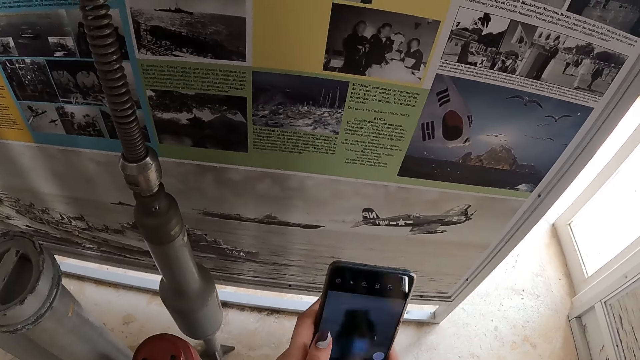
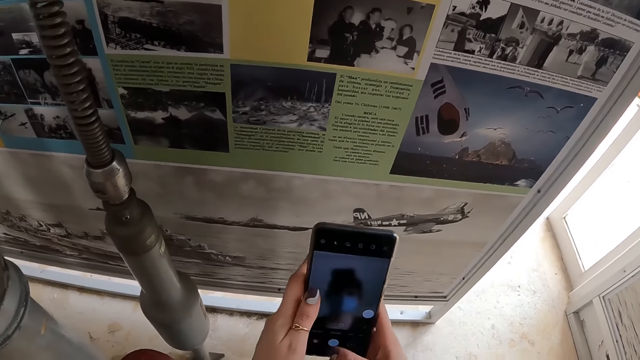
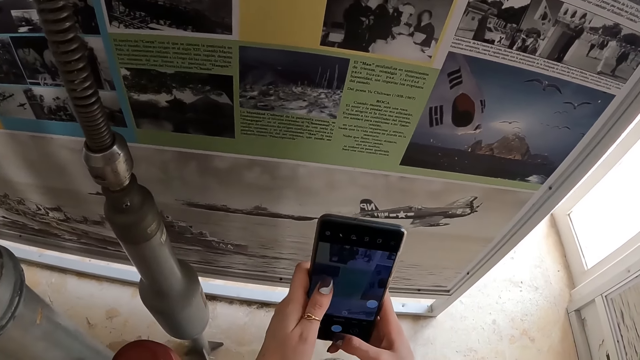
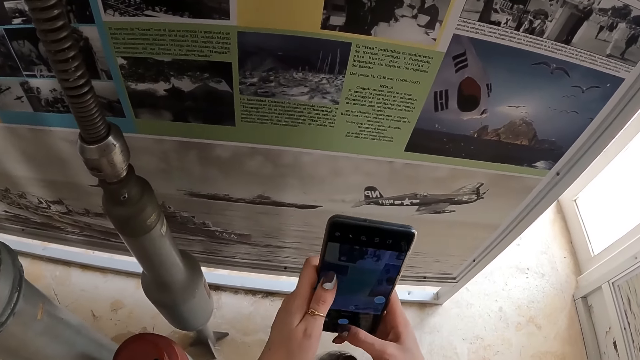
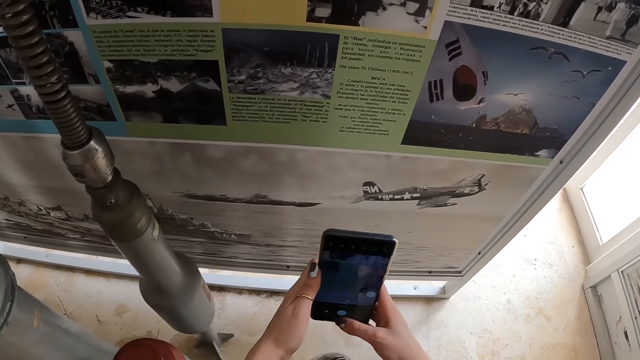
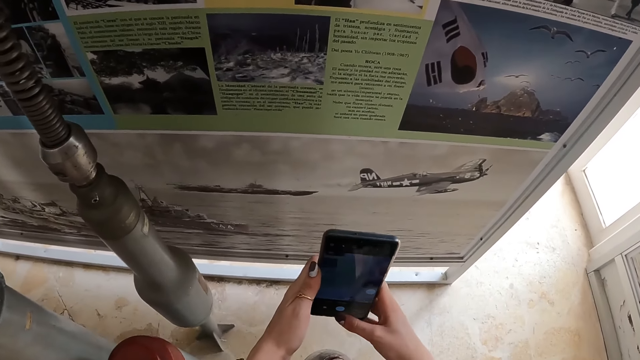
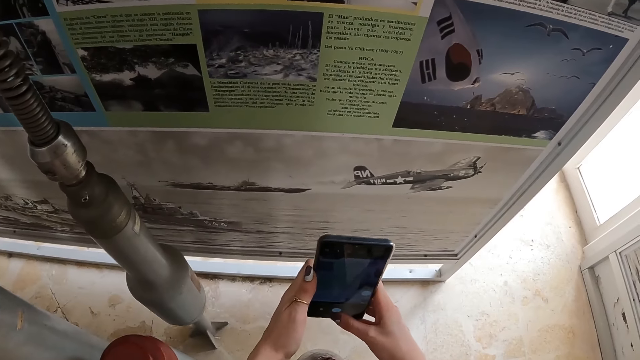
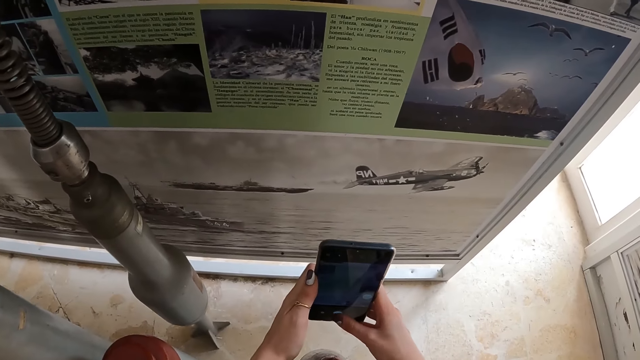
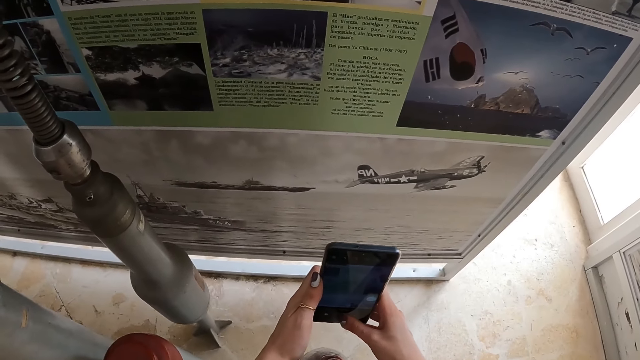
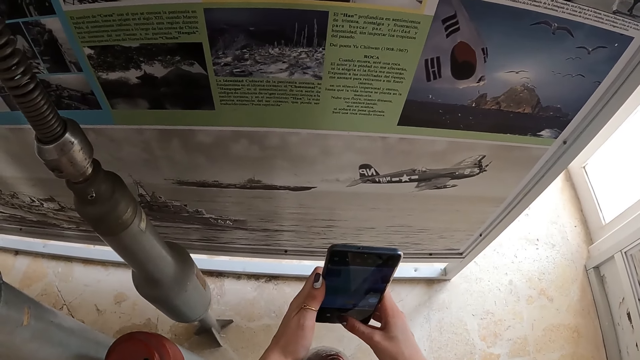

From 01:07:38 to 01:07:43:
The camera wearer records a movie.

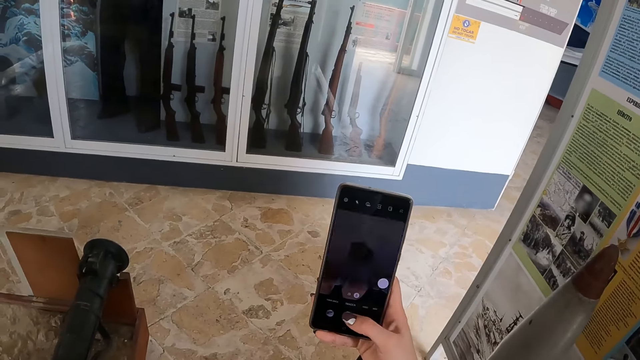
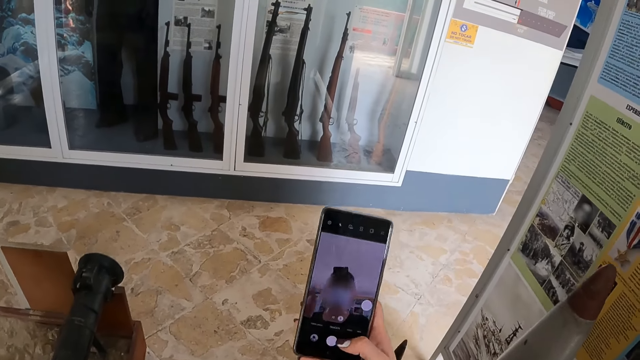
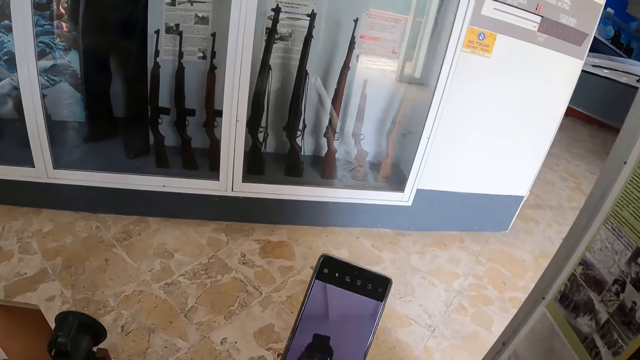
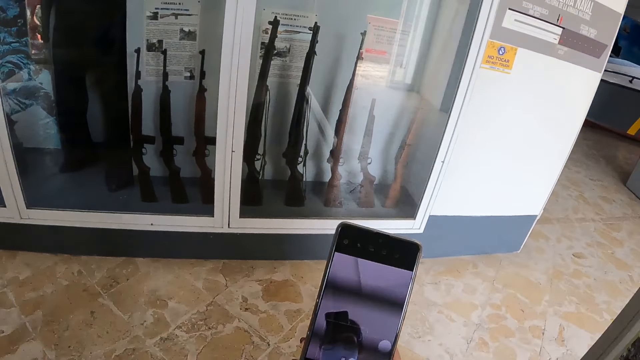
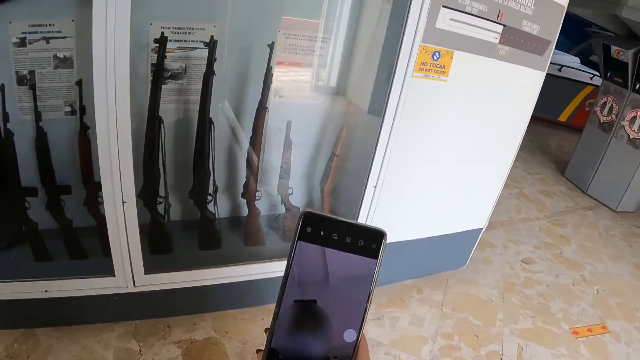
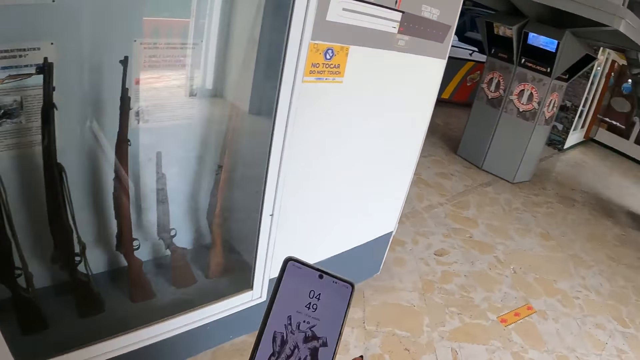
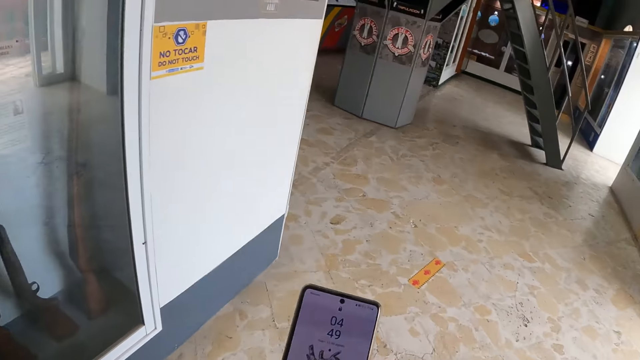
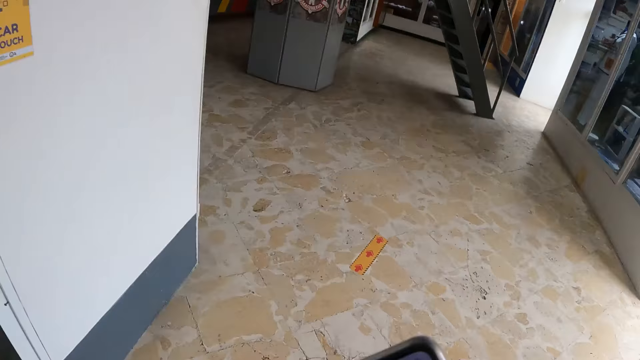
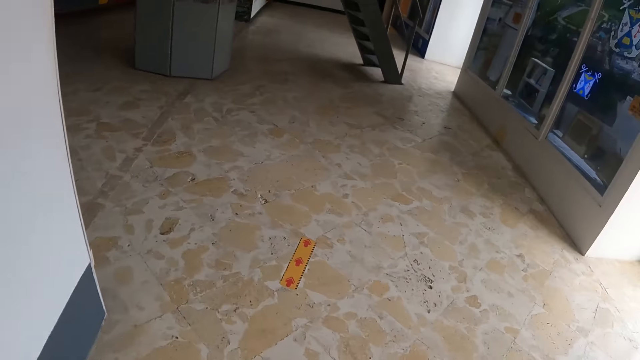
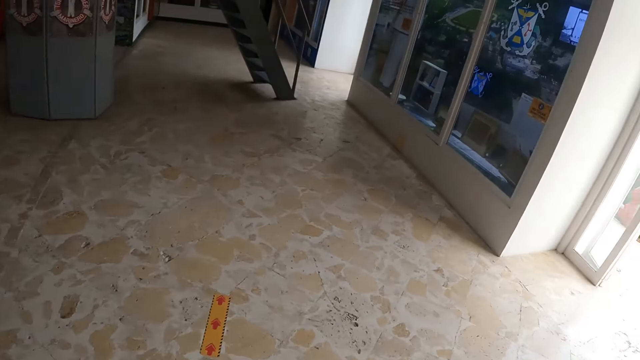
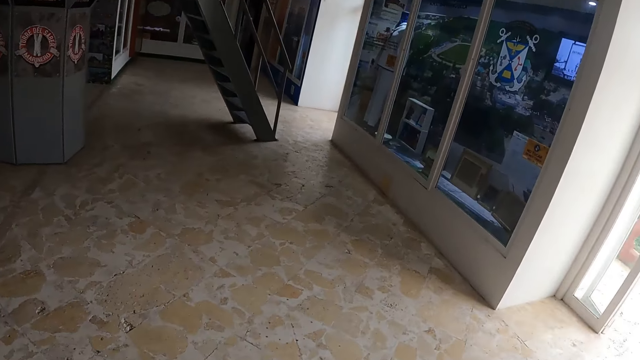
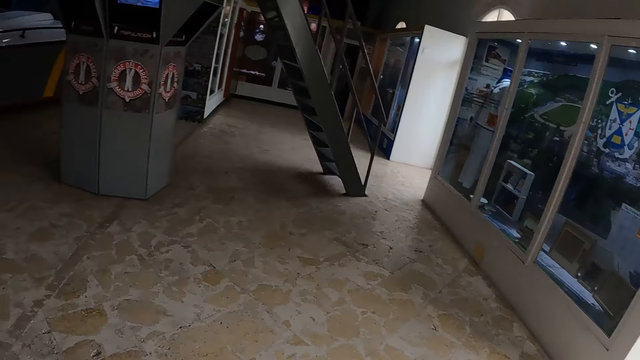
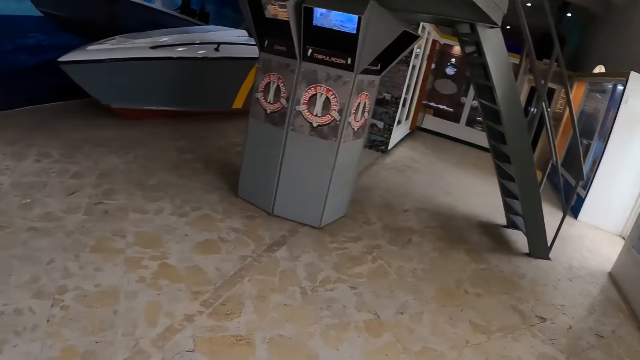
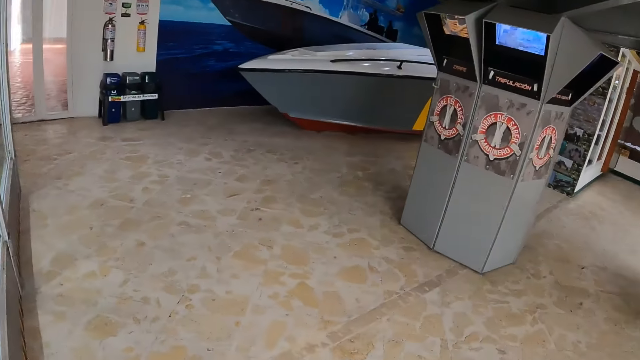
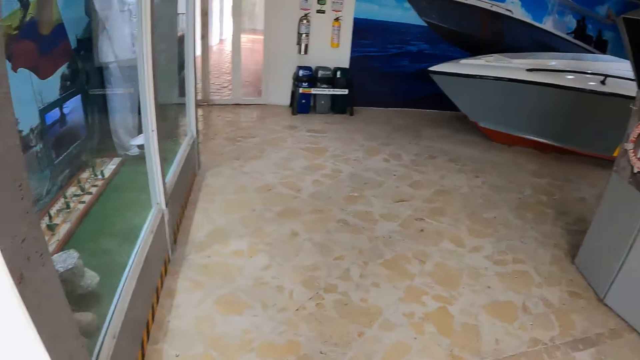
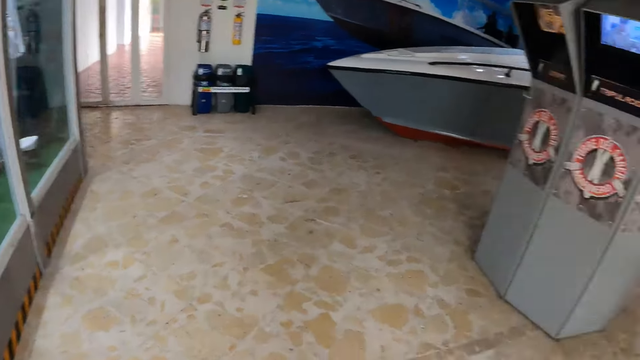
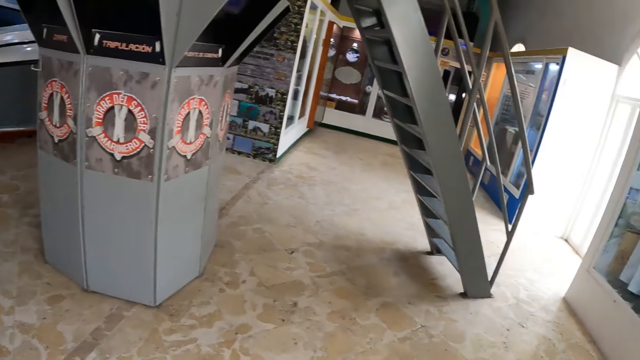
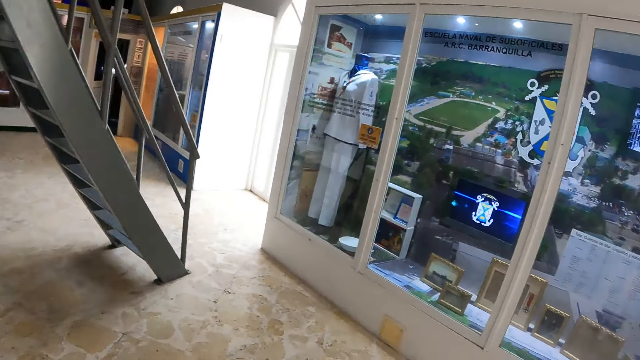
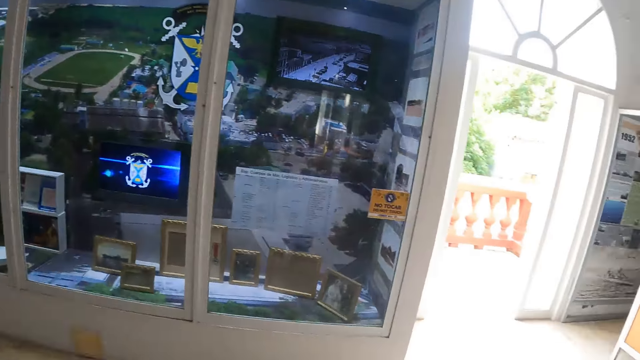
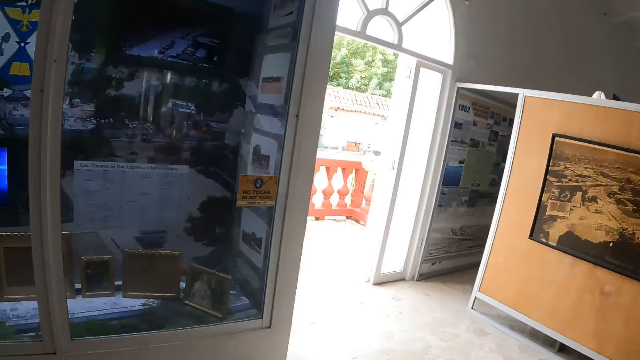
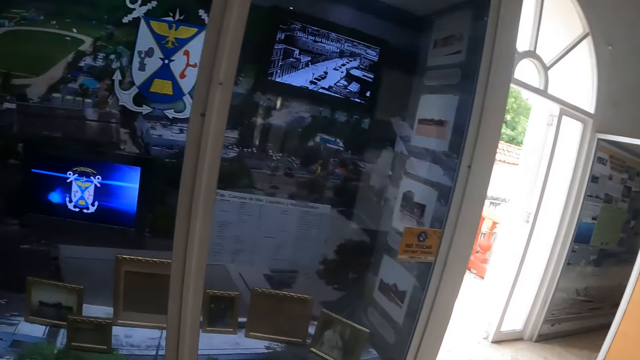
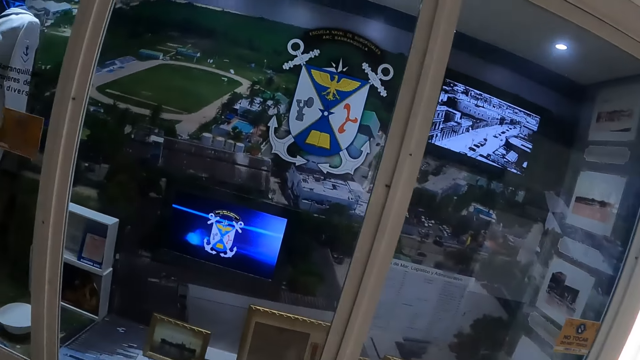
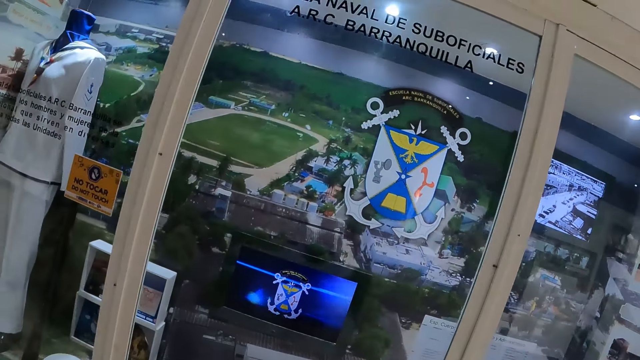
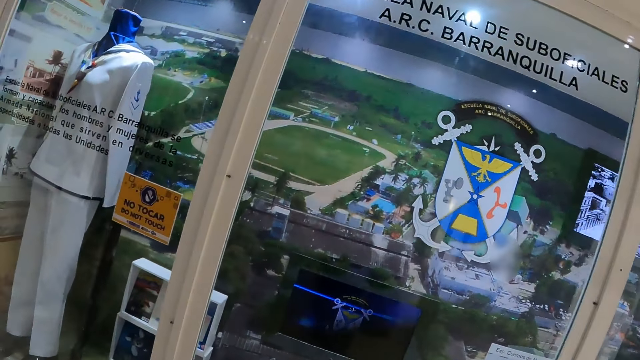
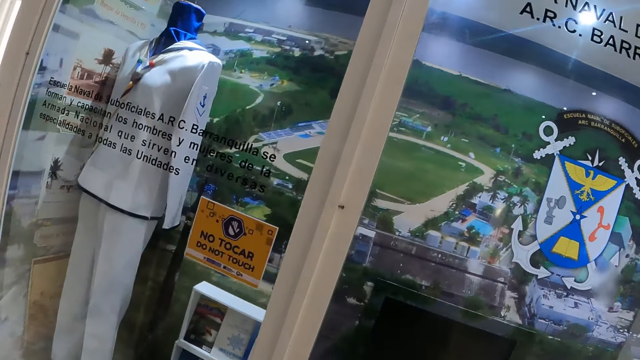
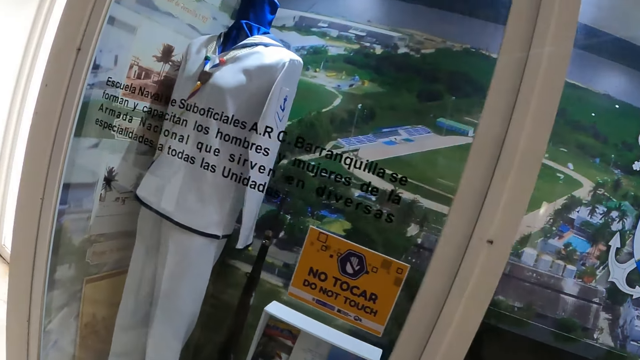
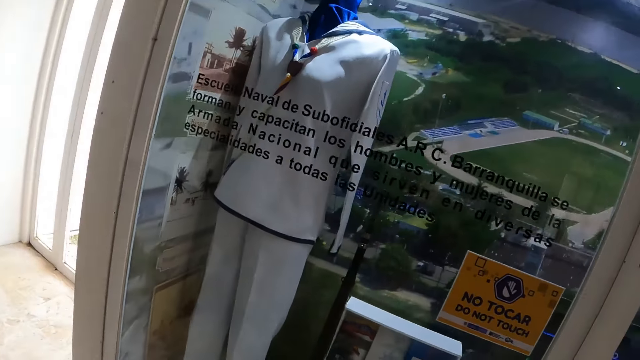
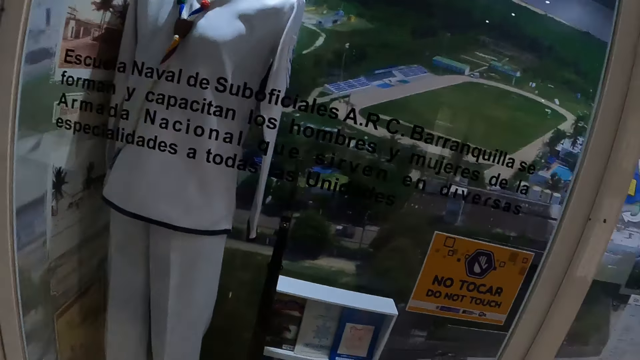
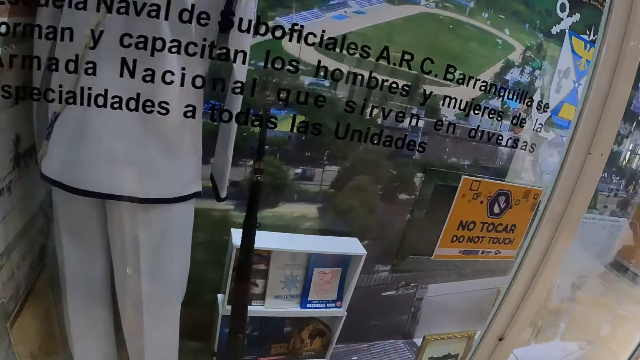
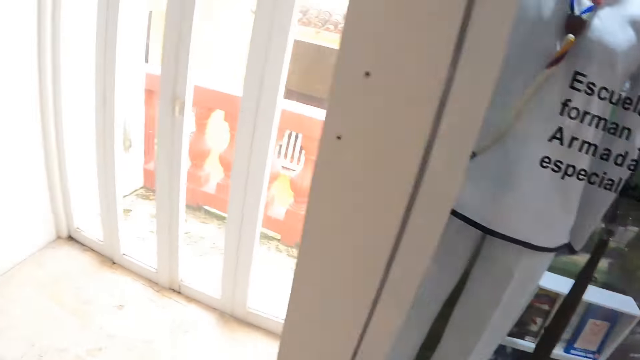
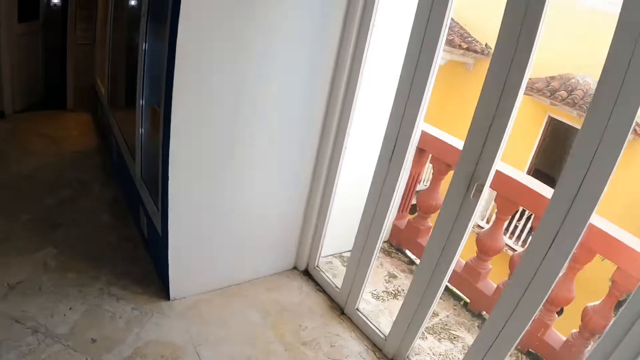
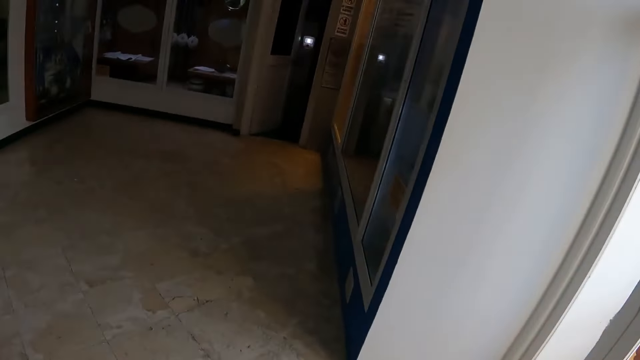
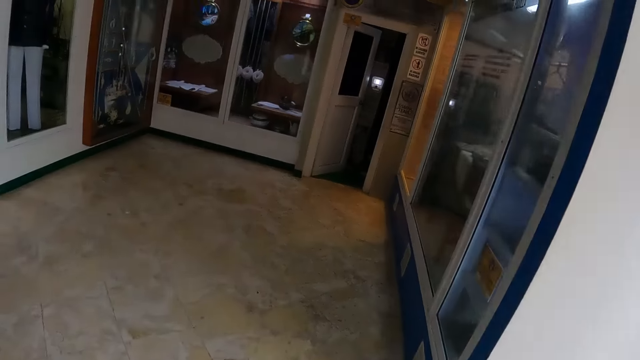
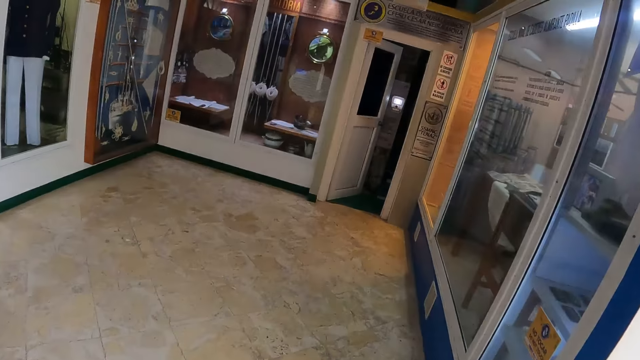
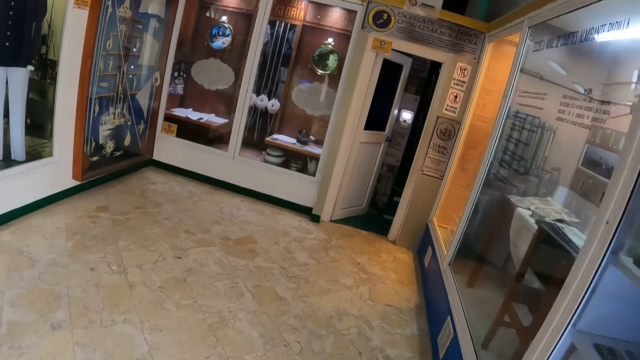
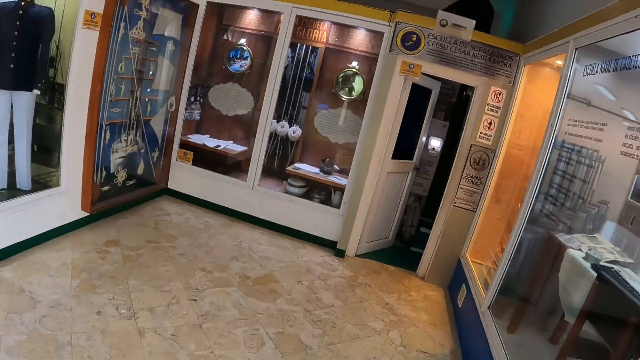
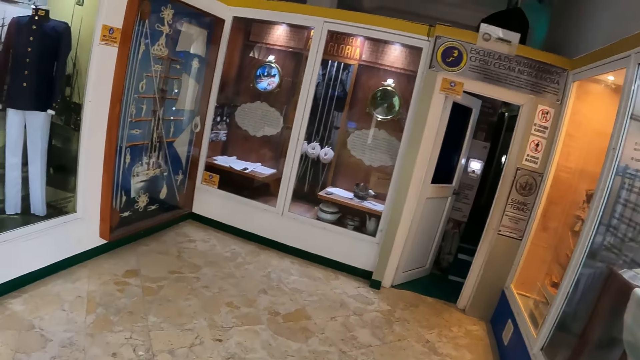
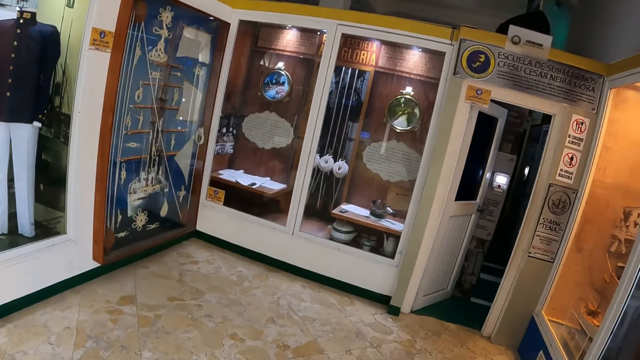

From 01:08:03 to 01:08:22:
The camera wearer walks around the museum. They look around the museum and walk around the museum.
